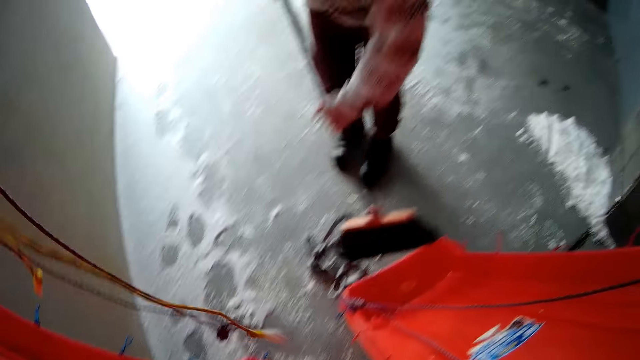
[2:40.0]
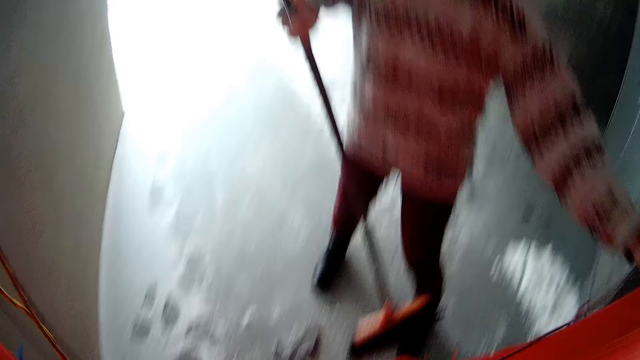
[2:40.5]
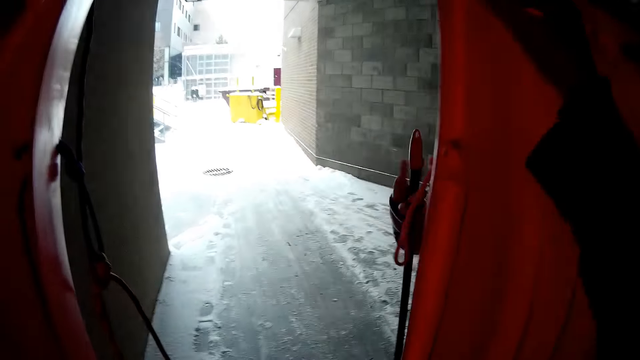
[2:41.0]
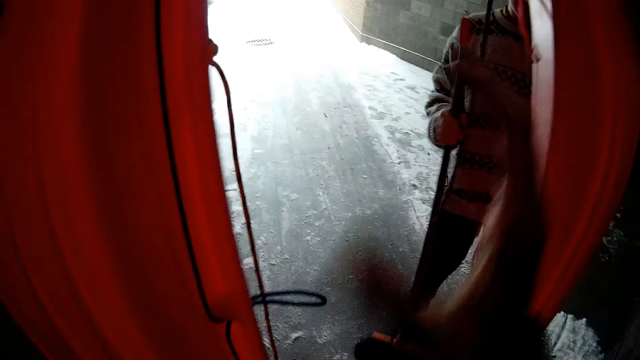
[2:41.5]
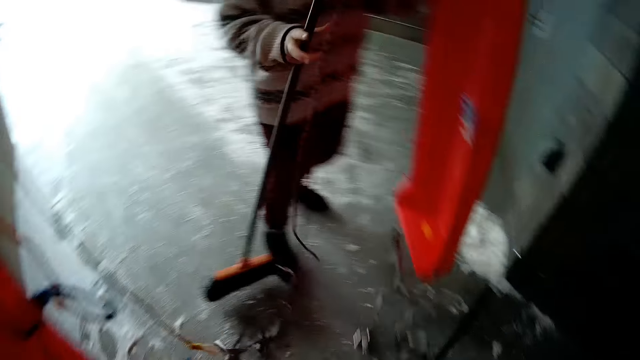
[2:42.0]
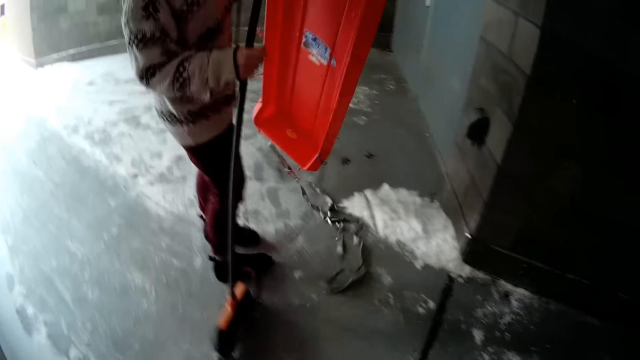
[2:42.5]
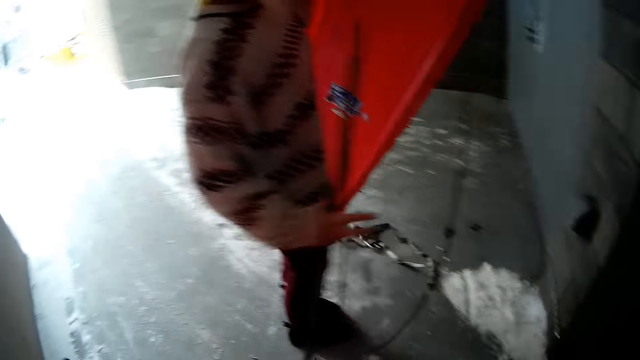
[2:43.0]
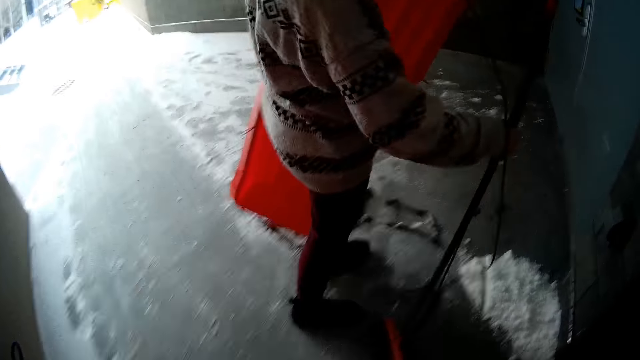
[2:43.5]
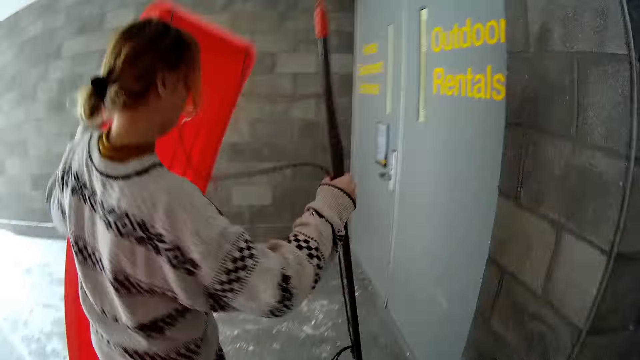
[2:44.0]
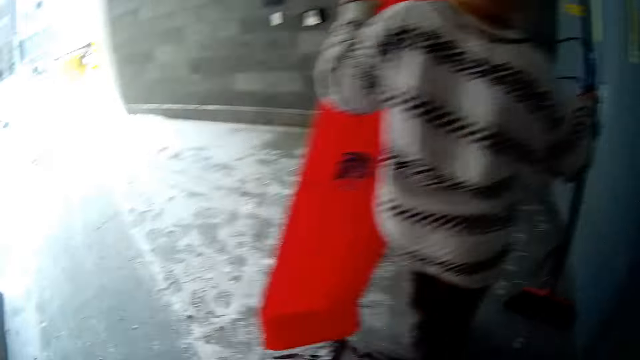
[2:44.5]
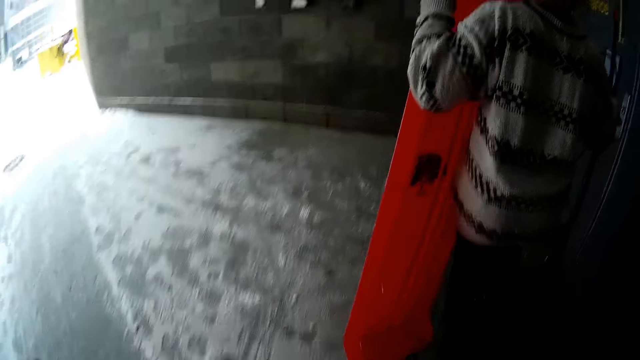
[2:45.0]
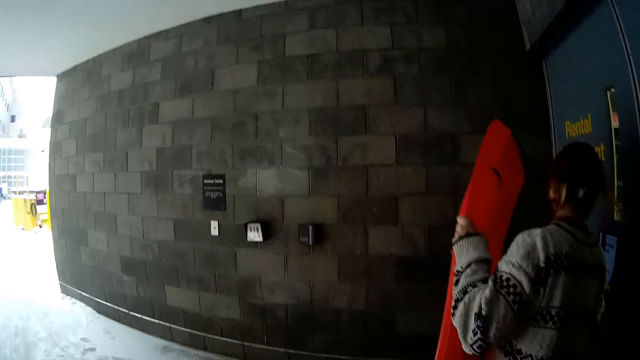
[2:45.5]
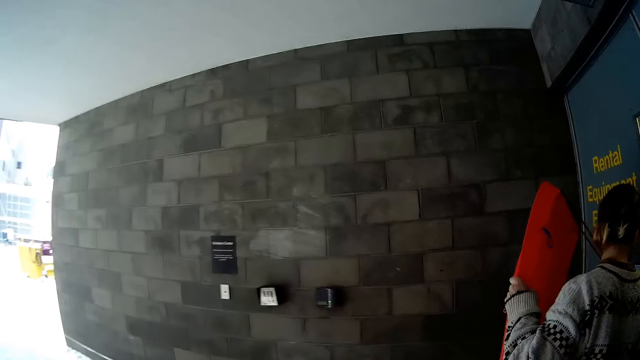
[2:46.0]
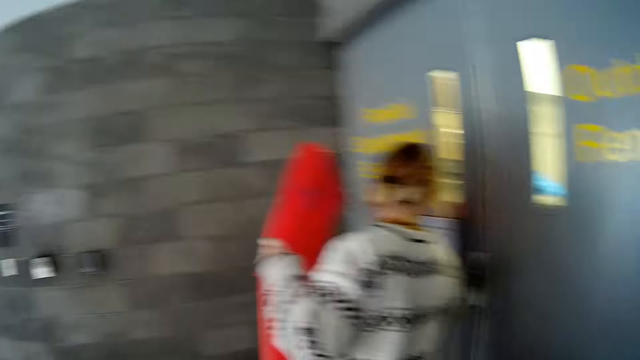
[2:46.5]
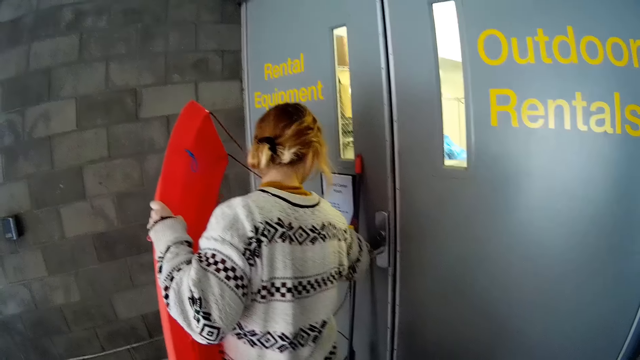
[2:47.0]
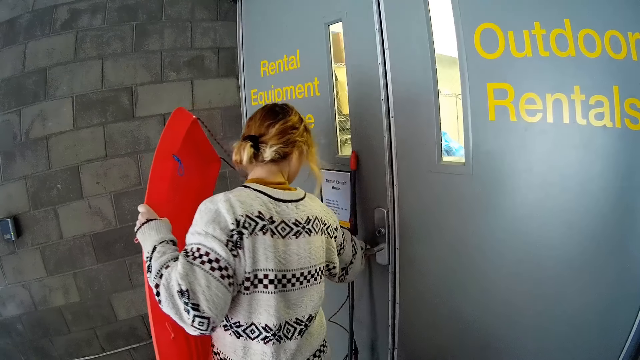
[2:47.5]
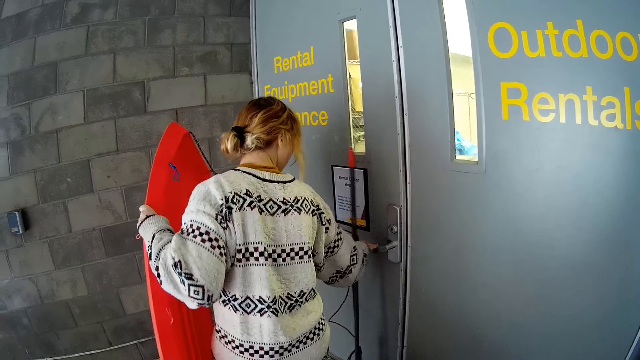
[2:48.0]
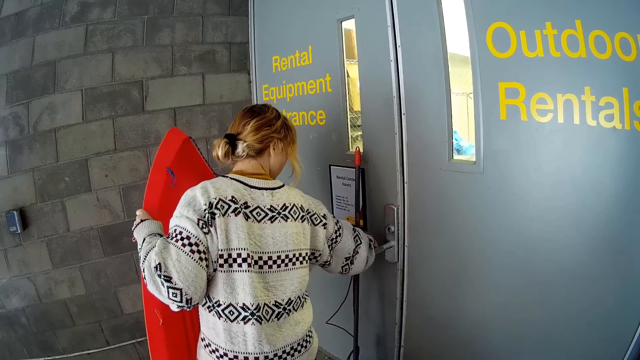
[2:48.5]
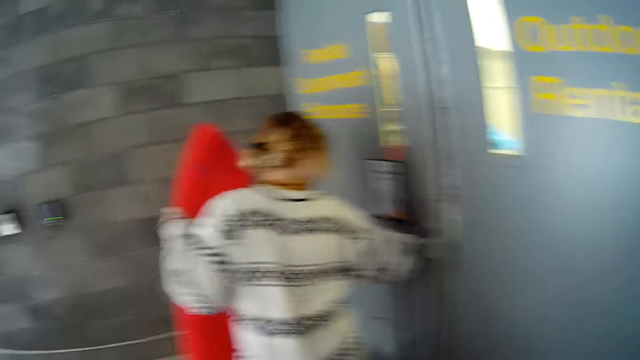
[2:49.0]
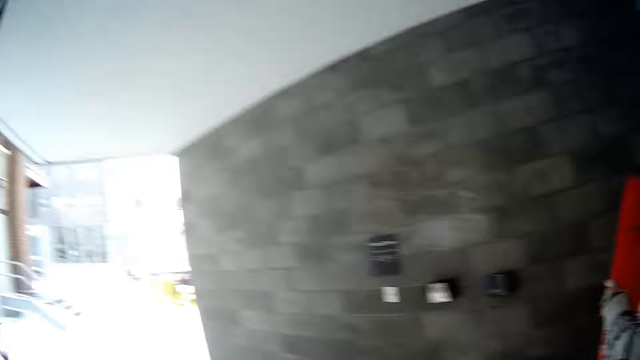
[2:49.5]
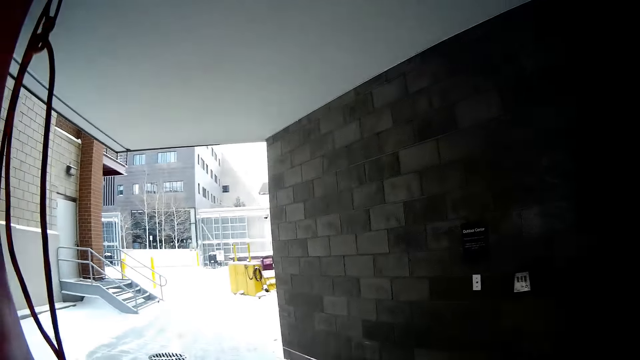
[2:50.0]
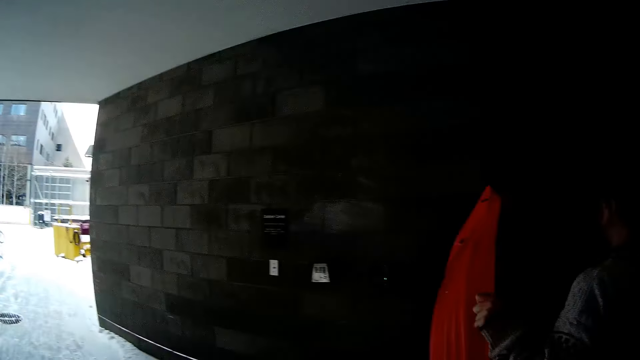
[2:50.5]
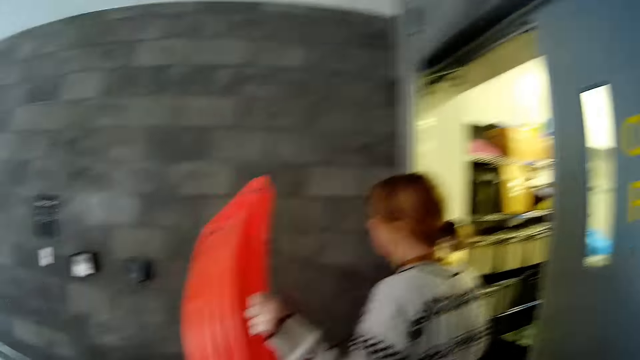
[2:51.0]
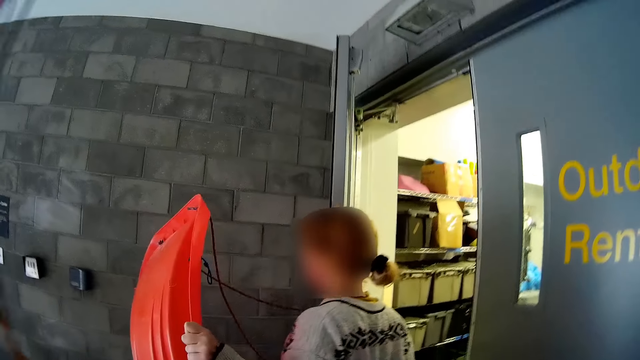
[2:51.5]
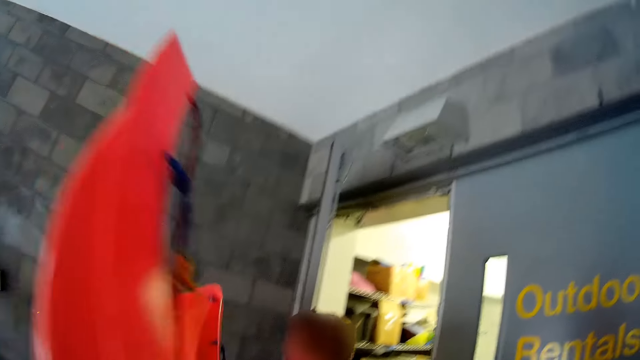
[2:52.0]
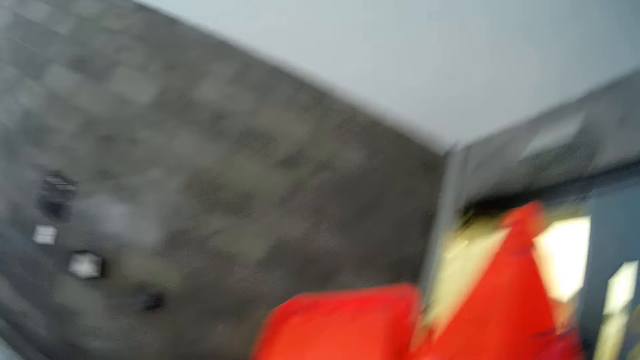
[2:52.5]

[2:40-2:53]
A woman holds the snow rider. She walks on the pavement, touches the door knob and opens the door. The camera wearer looks around.

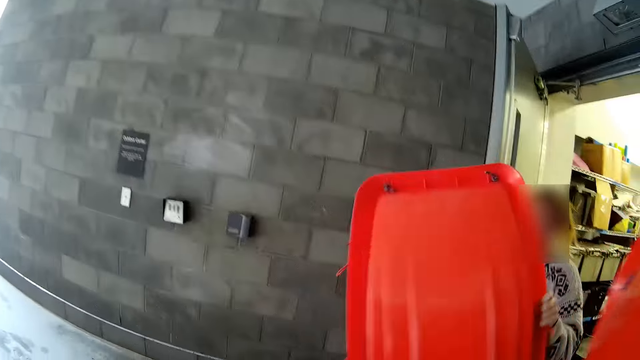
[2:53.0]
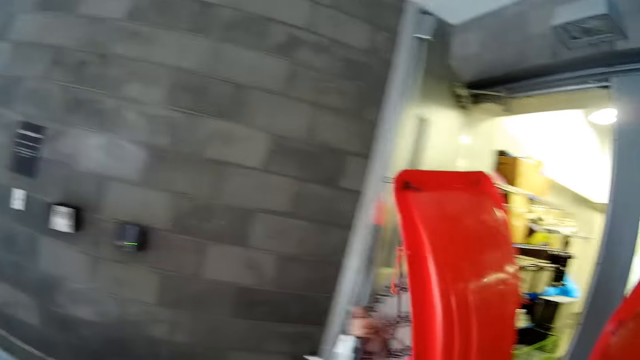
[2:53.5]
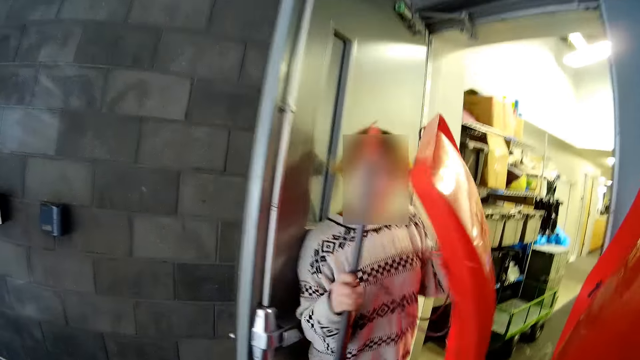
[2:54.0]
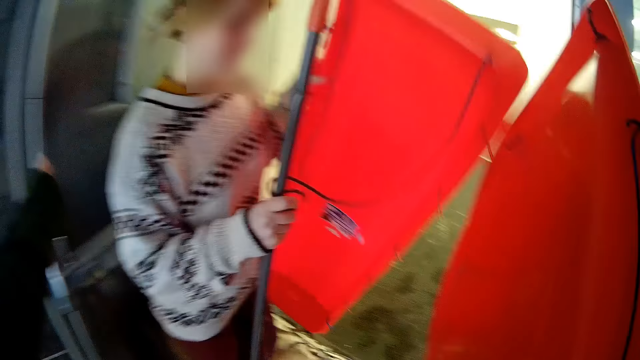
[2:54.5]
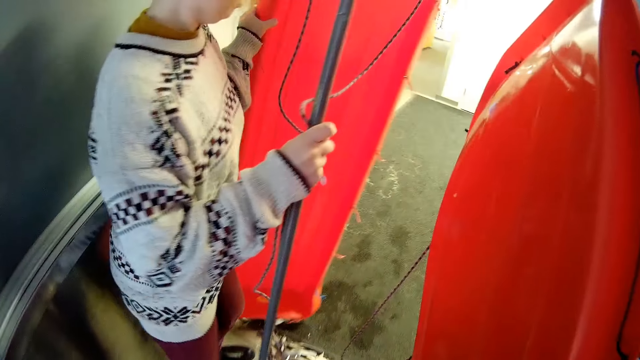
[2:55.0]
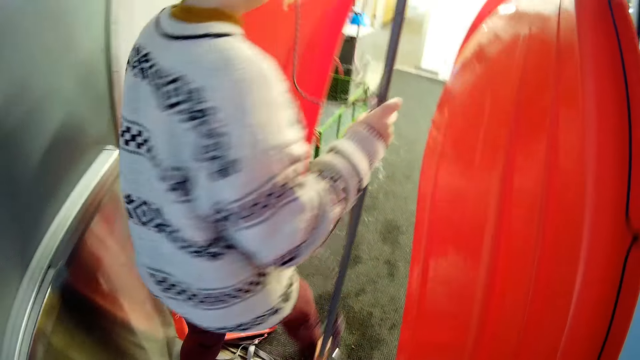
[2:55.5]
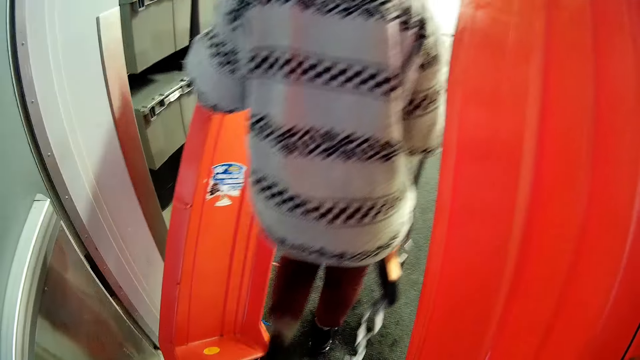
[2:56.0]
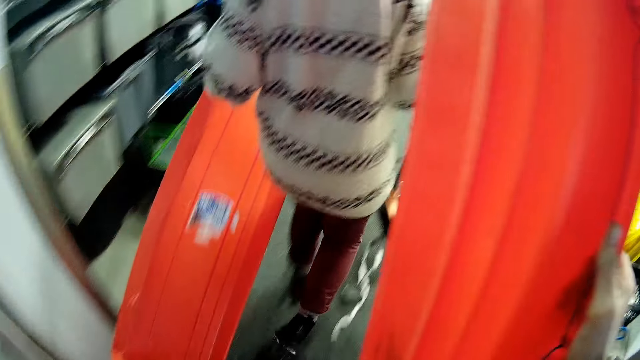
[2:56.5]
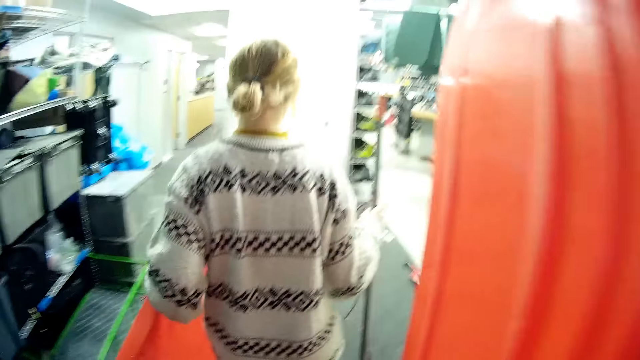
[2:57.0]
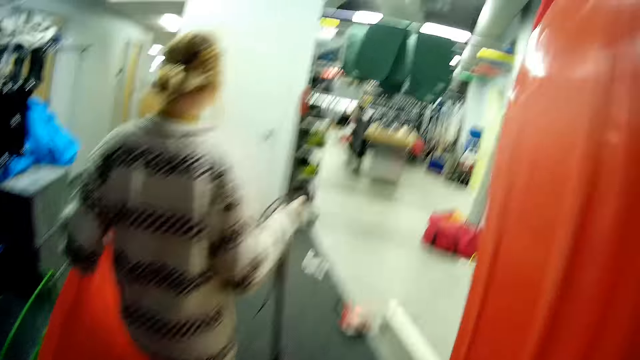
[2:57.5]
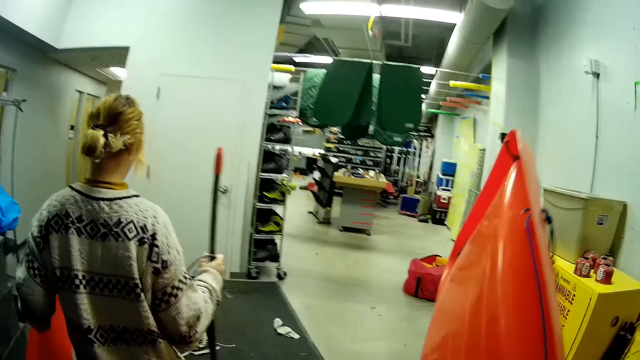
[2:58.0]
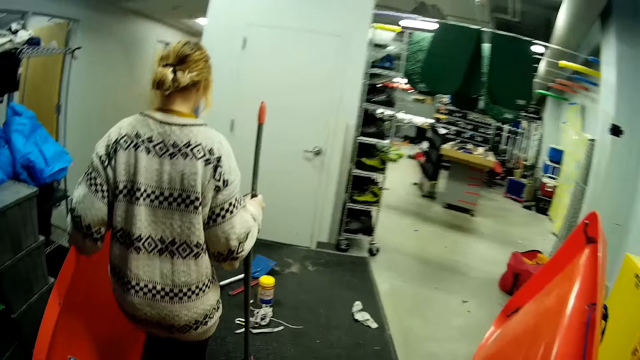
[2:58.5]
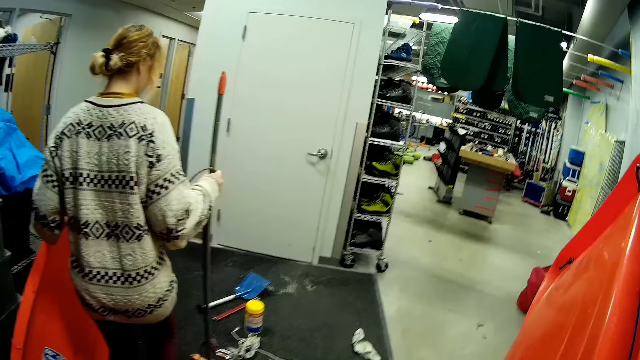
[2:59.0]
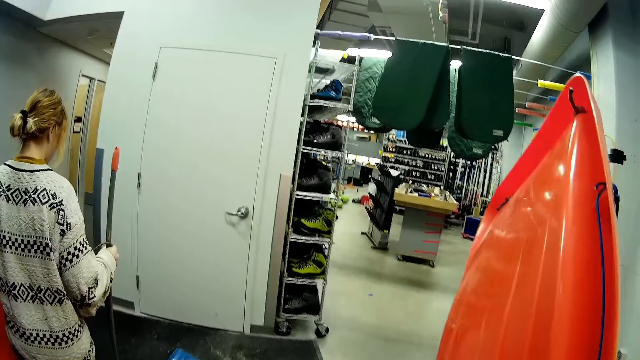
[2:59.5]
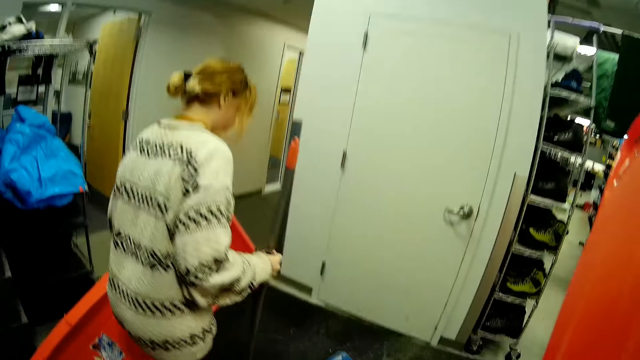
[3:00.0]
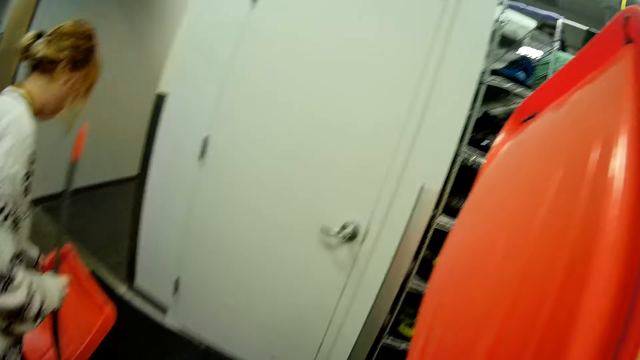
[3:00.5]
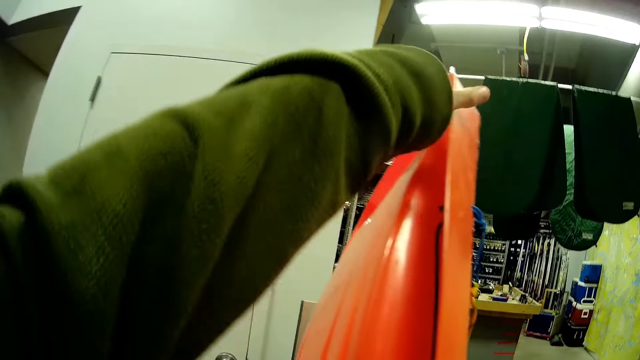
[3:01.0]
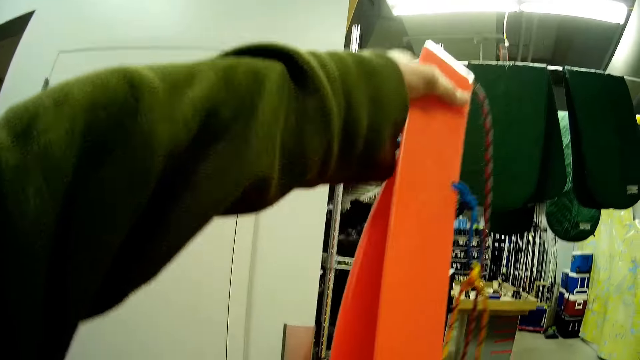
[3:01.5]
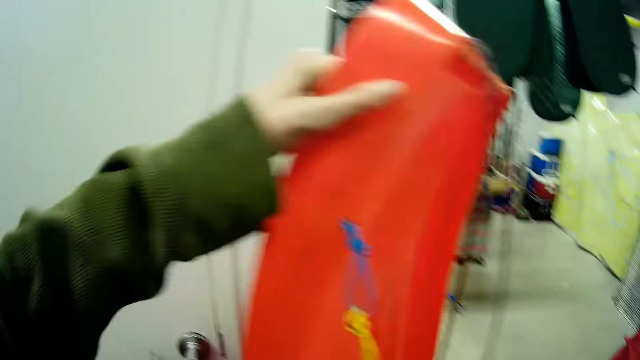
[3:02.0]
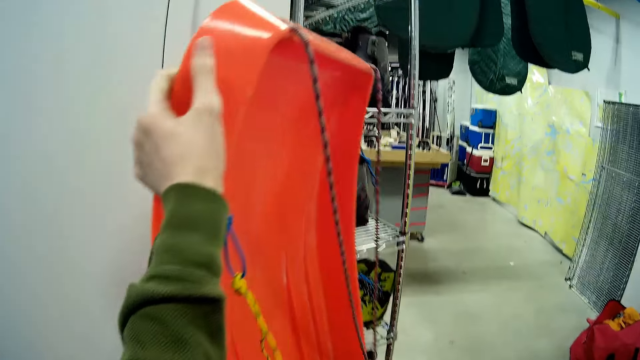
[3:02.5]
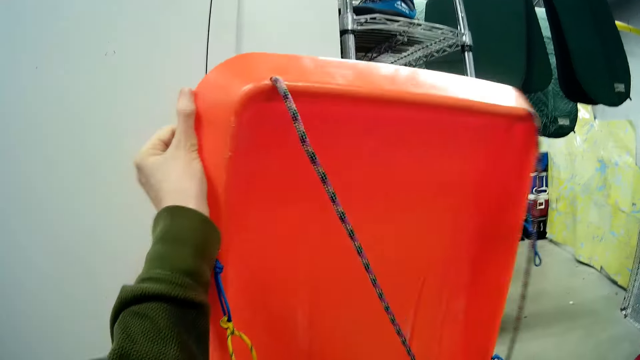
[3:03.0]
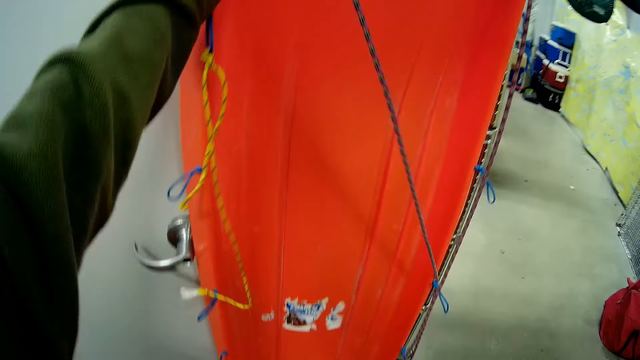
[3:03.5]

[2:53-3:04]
A woman enters into the show room. The camera wearer enters into the show room with something. The woman drops the snow rider. The camera wearer touches the snow rider.
